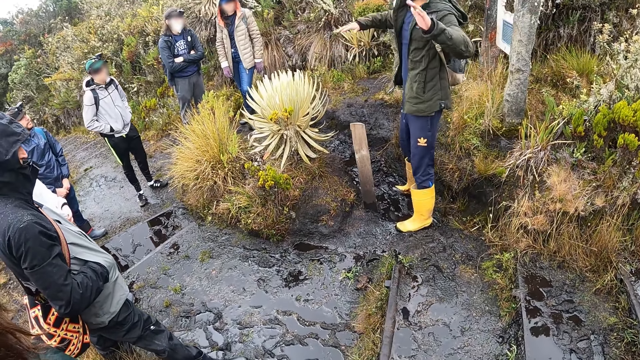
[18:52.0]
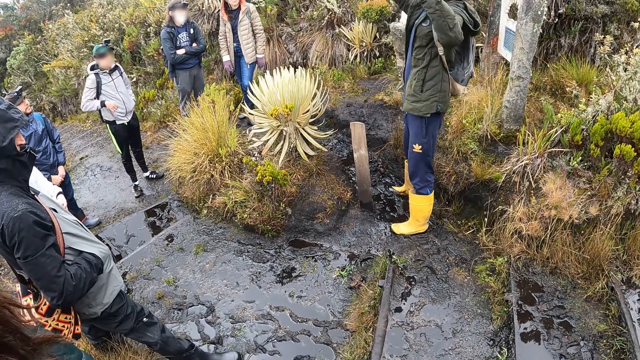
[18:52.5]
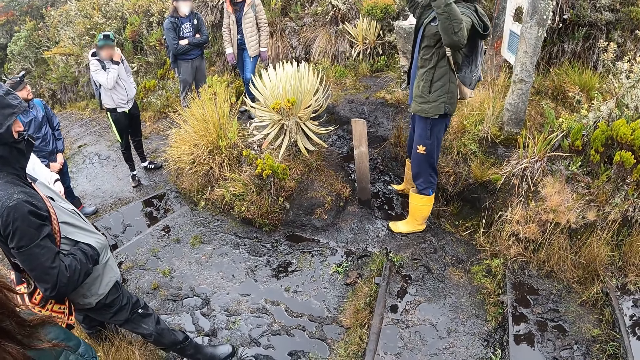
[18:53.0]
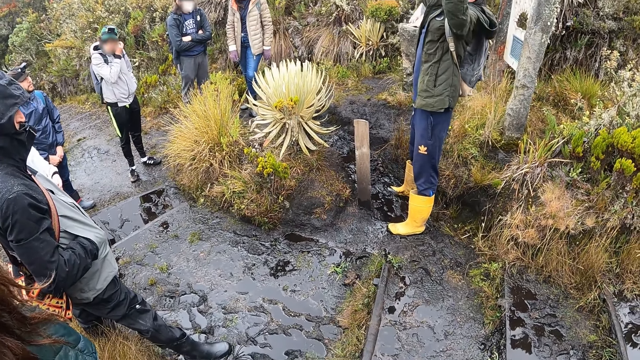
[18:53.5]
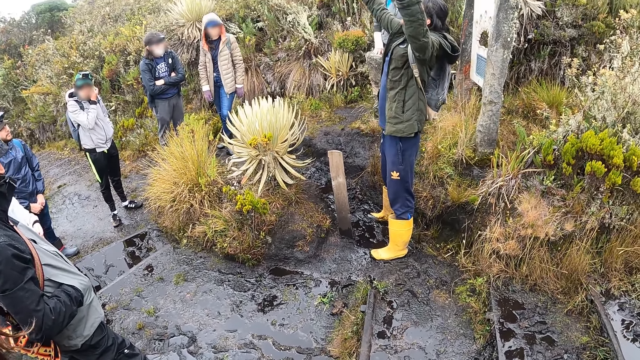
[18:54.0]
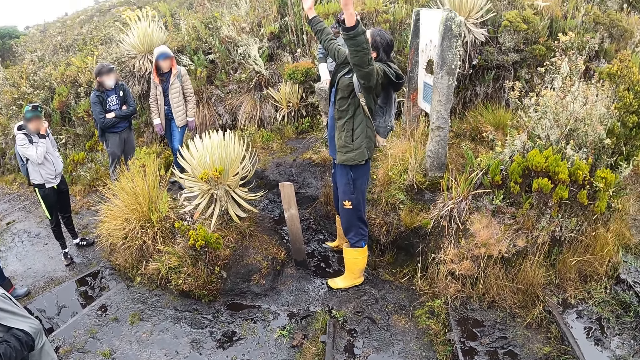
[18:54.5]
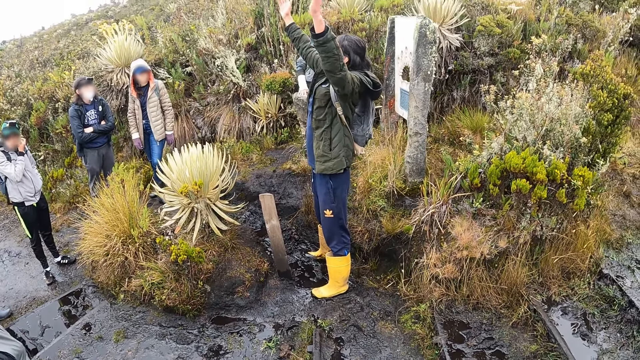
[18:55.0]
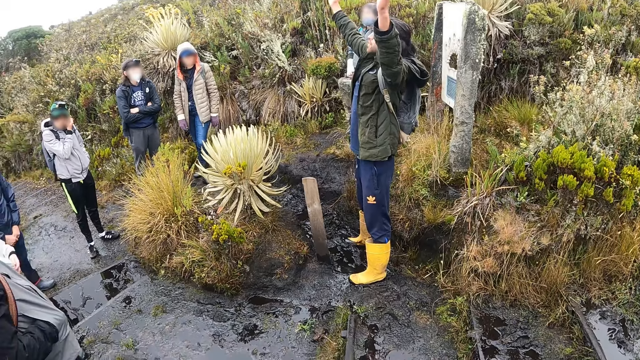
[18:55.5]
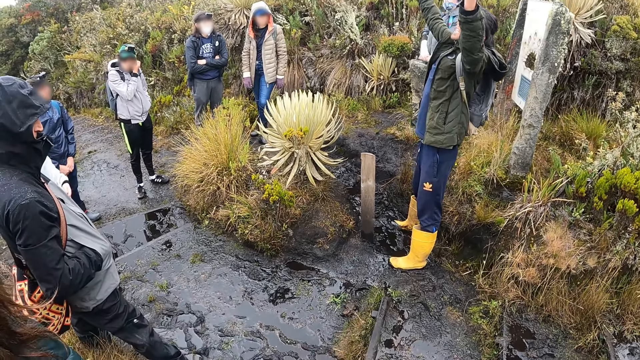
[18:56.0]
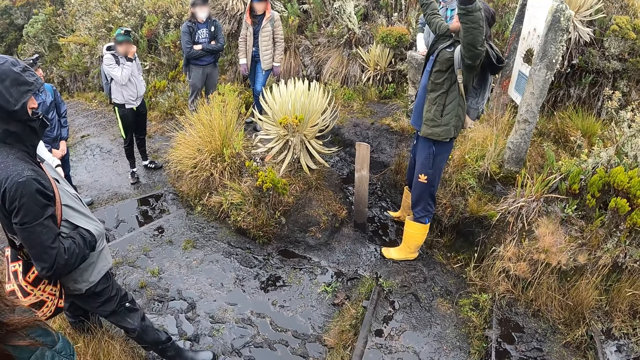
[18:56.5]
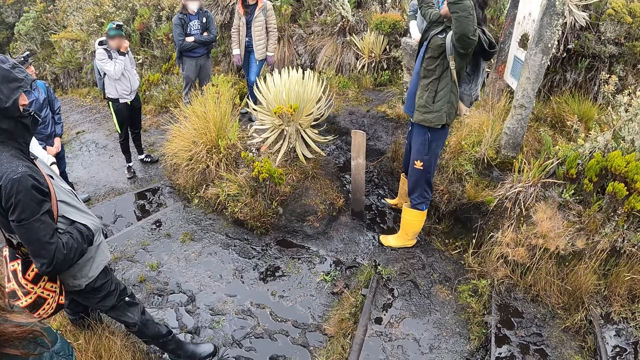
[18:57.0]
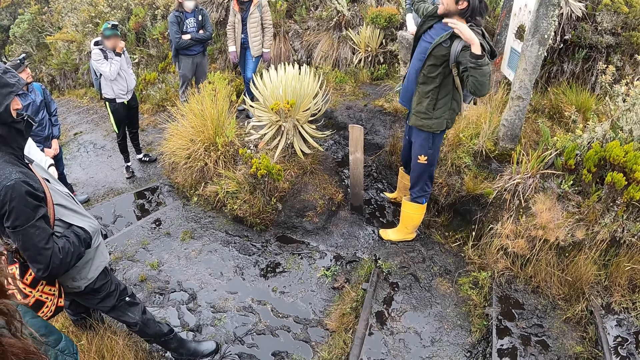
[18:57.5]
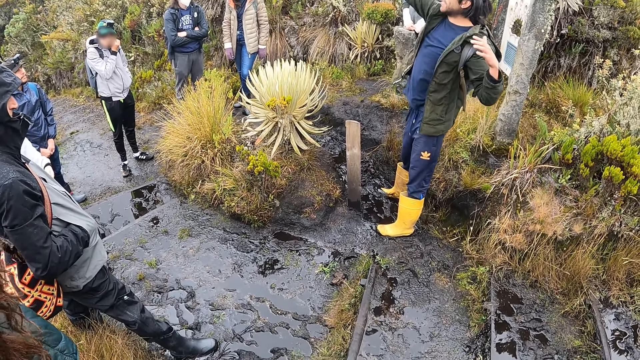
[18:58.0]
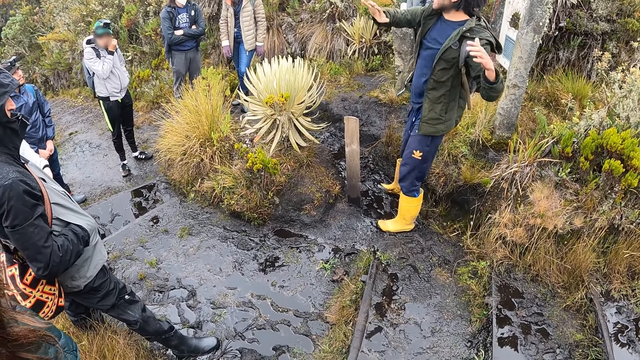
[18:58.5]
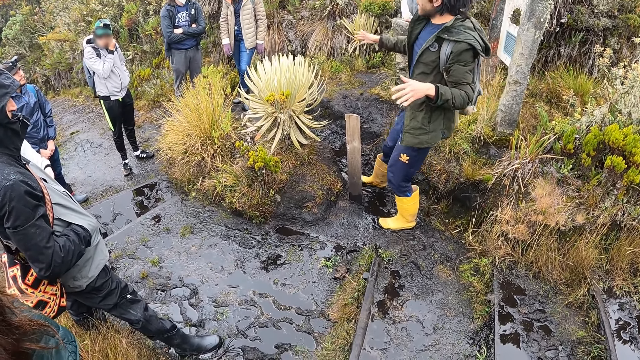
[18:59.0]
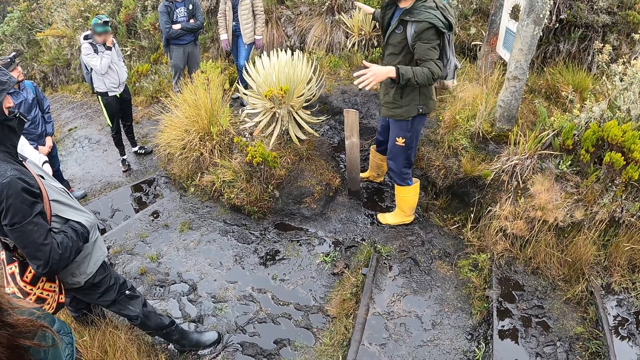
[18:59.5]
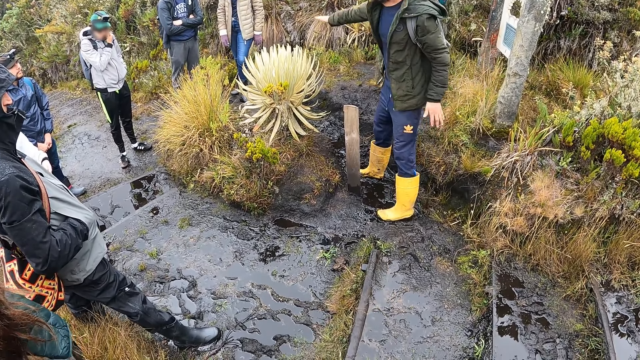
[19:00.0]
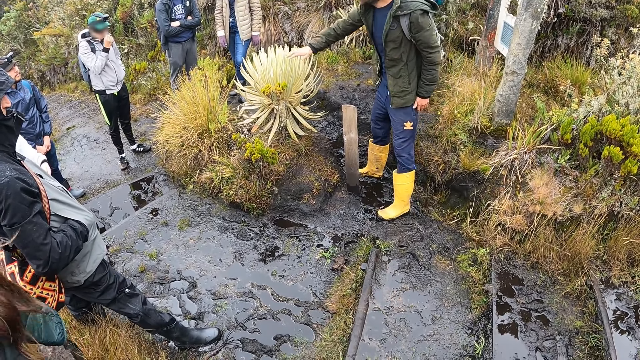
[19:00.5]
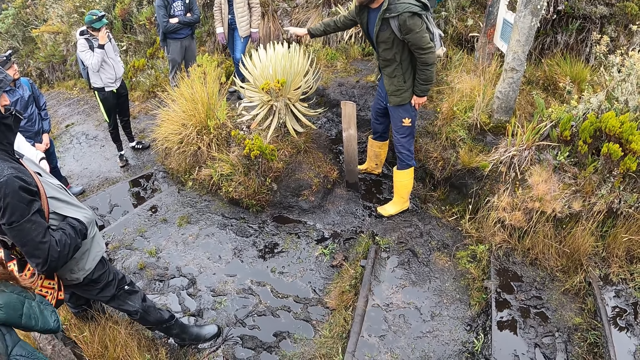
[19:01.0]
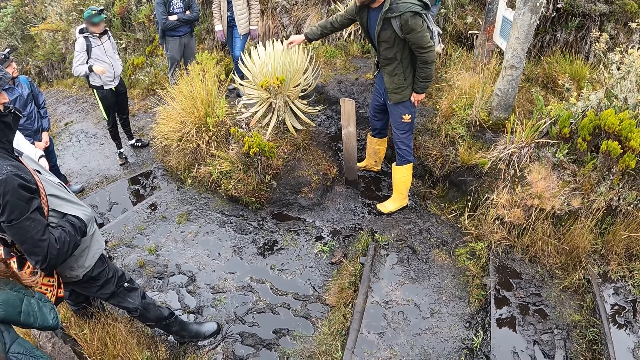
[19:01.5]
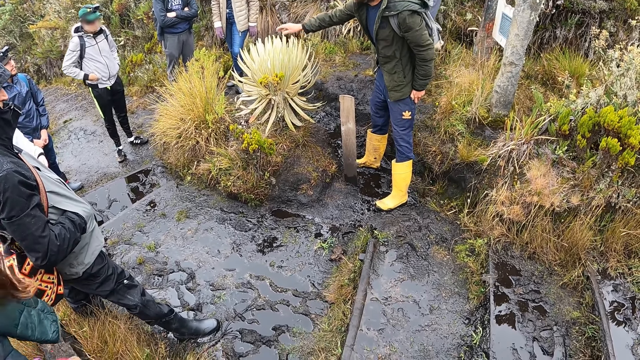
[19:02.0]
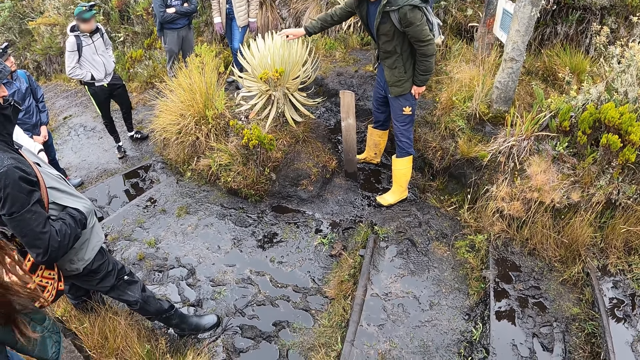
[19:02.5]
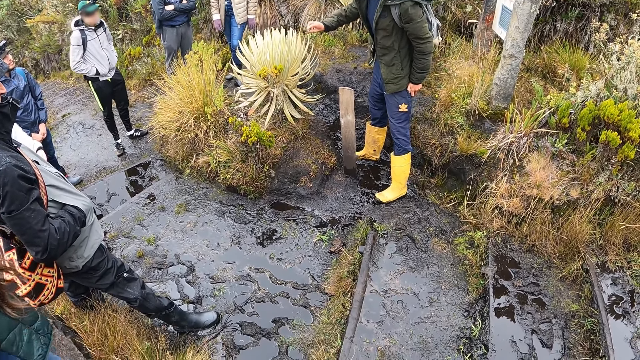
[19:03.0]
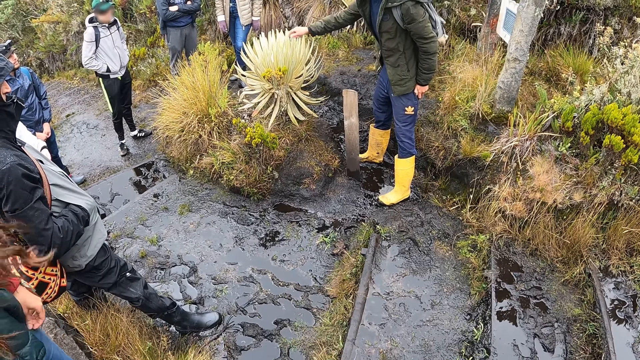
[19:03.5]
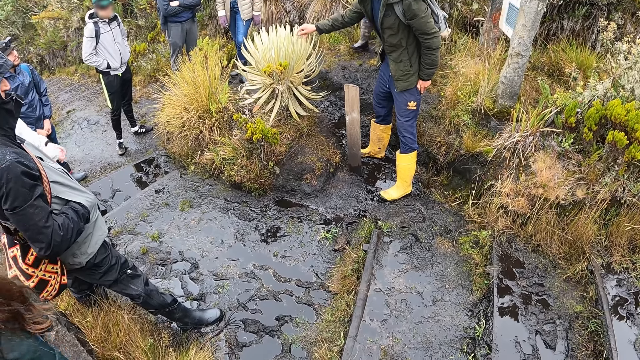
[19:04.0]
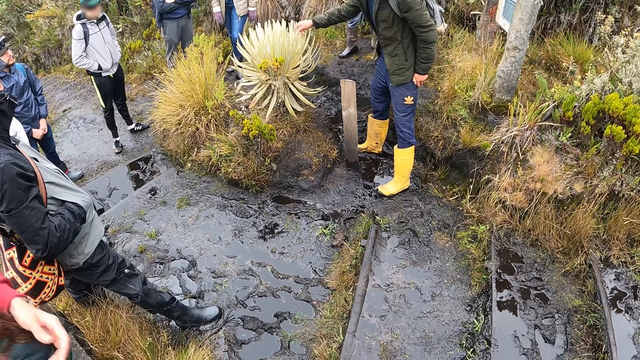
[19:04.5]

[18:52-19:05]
The man converses with the group of people. The man touches the plant with his hands.

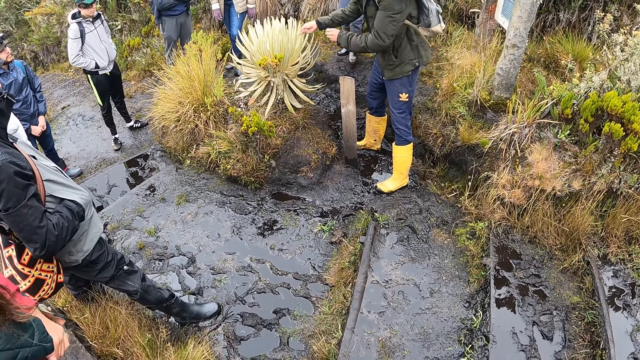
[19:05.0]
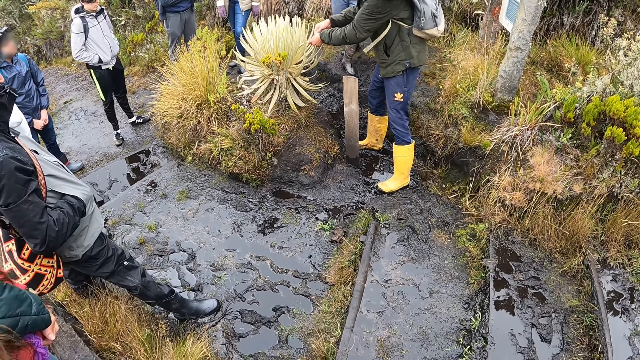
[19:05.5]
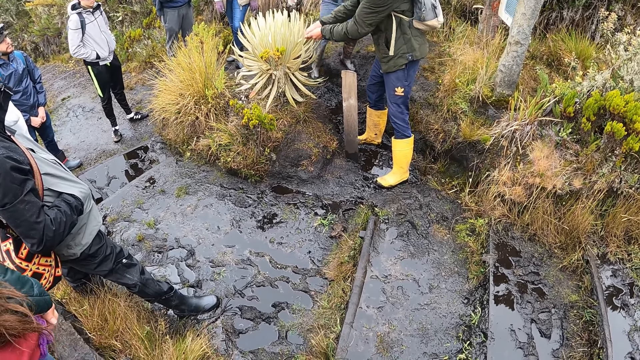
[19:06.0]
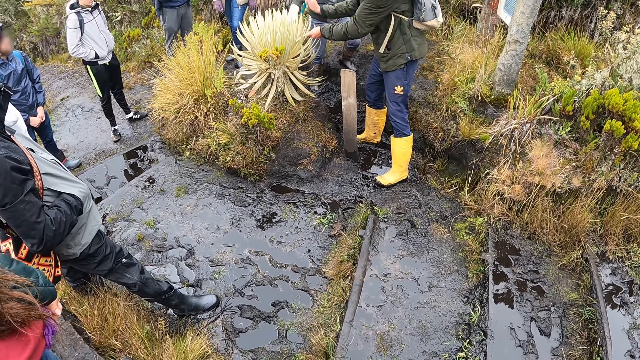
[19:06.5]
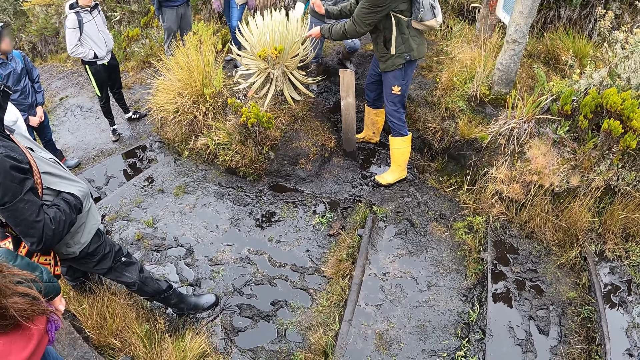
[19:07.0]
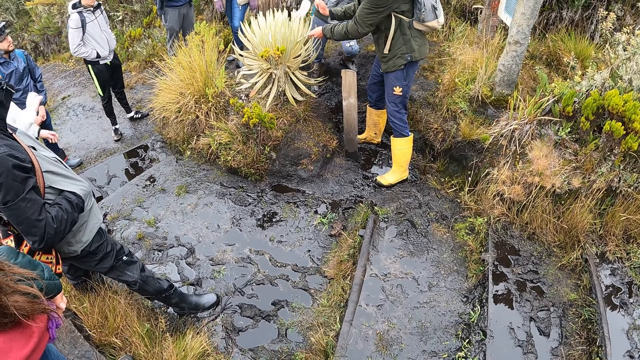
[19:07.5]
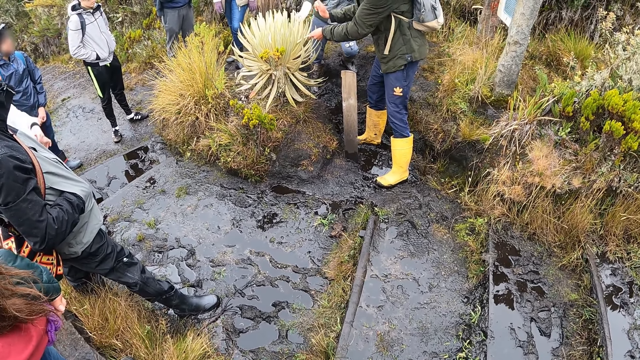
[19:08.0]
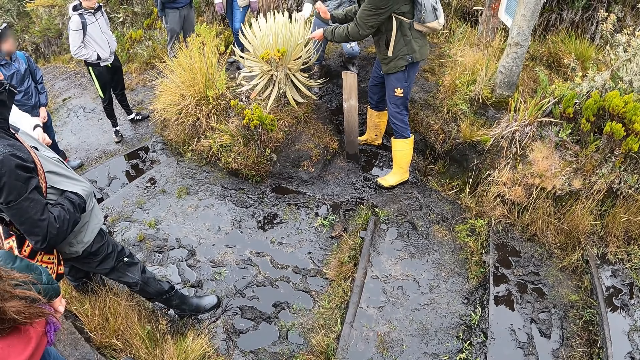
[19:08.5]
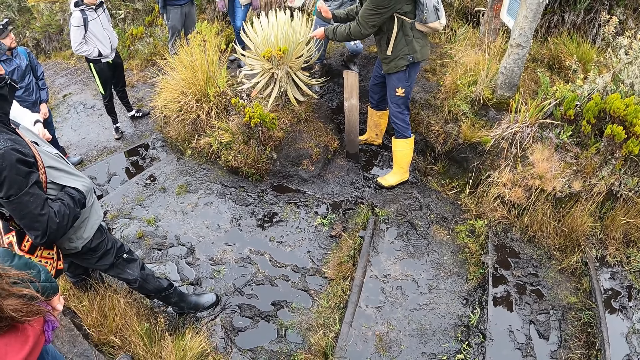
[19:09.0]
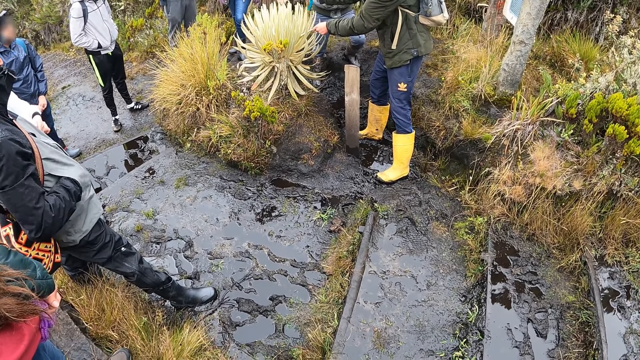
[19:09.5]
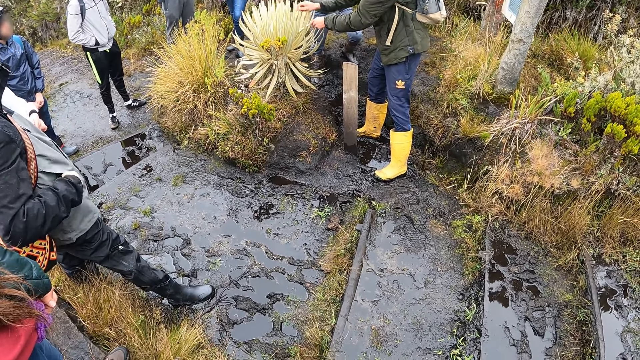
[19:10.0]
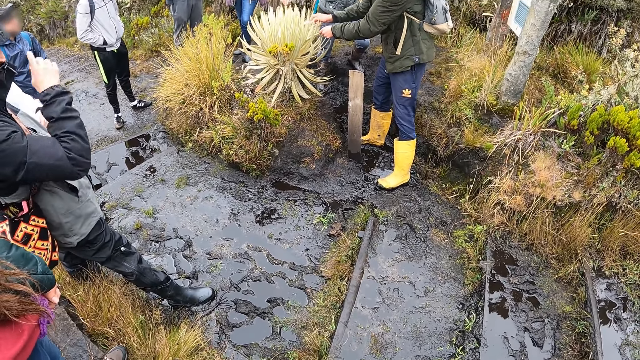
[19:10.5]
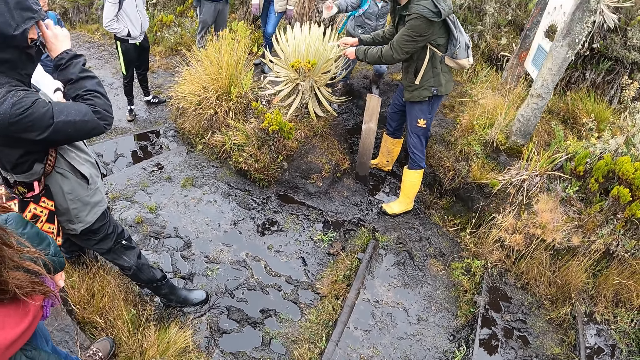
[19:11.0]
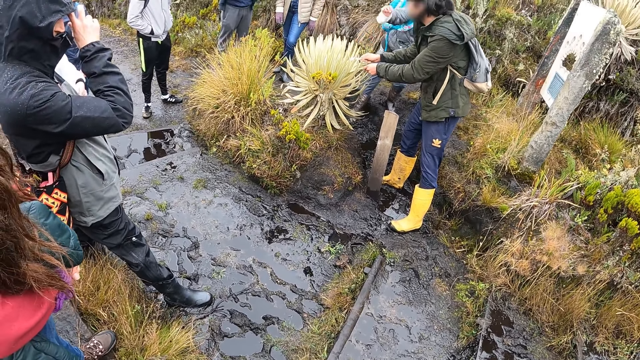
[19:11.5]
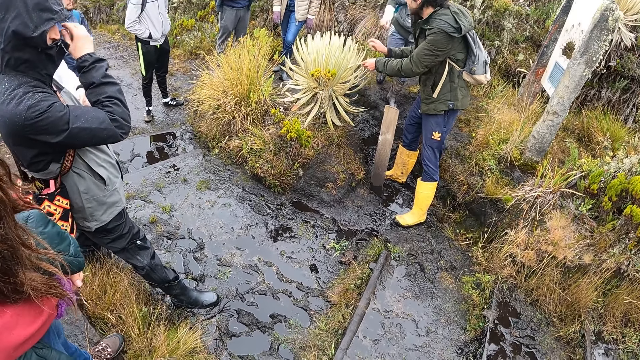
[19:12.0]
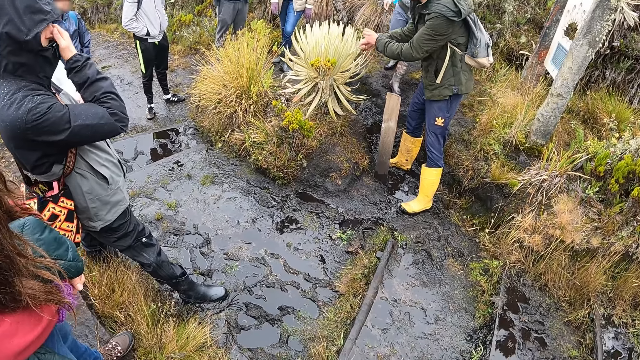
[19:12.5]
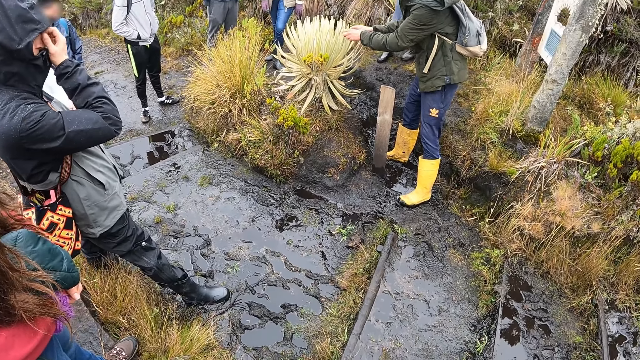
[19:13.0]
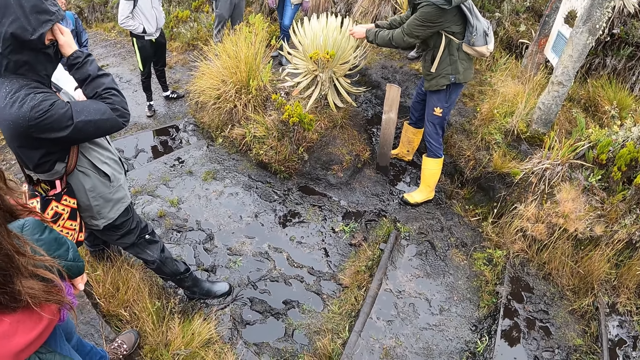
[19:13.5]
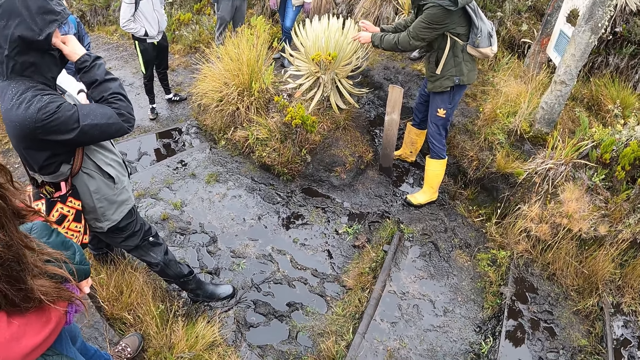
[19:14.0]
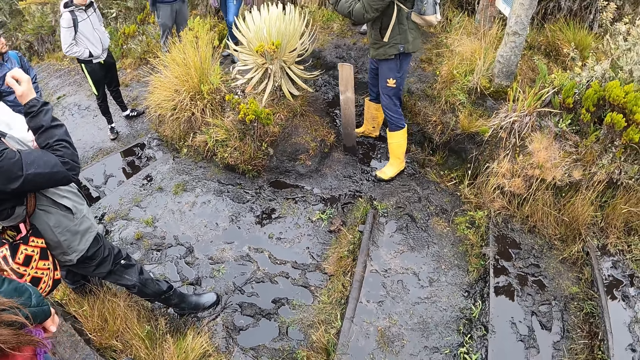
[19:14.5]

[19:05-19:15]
The man touches the plant with his right hand. The man holds the plant.
